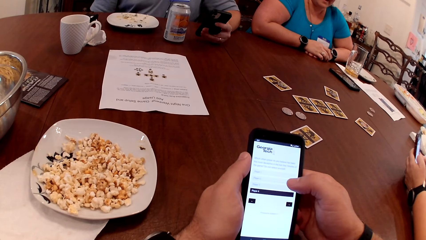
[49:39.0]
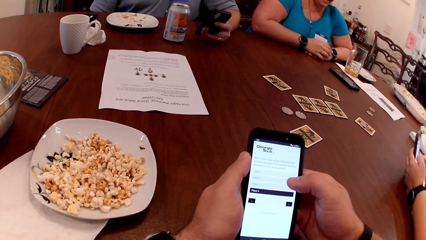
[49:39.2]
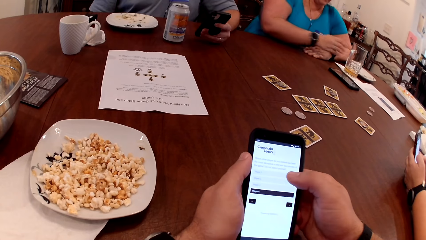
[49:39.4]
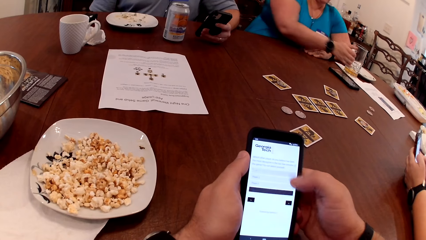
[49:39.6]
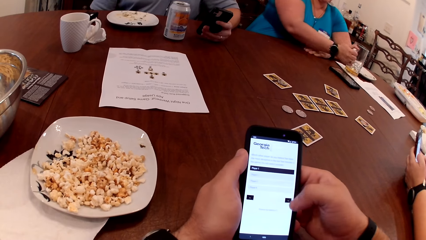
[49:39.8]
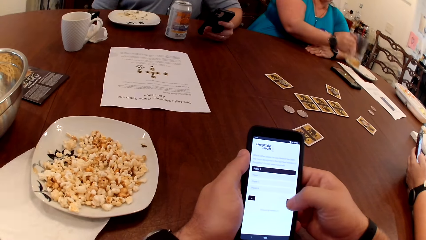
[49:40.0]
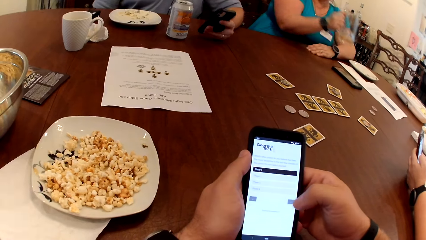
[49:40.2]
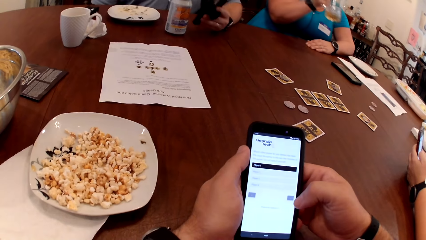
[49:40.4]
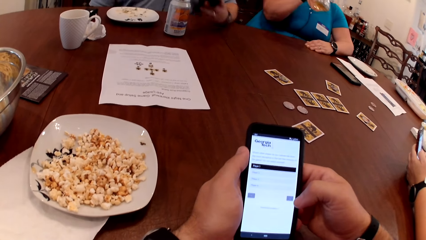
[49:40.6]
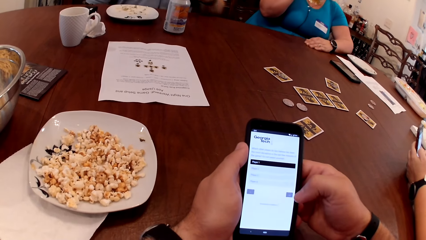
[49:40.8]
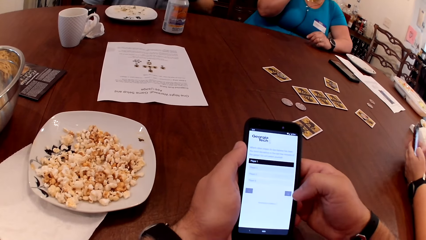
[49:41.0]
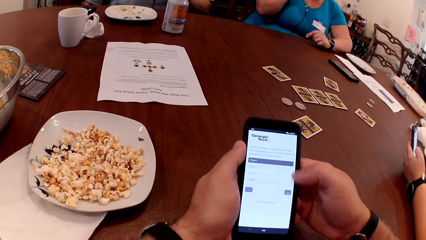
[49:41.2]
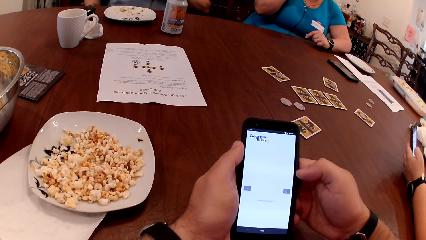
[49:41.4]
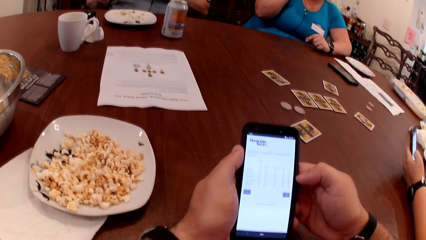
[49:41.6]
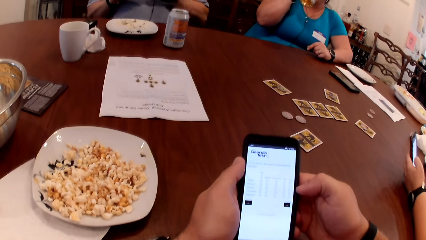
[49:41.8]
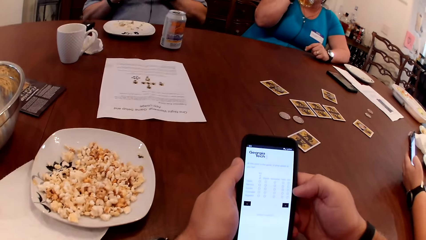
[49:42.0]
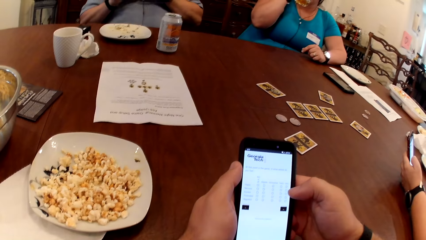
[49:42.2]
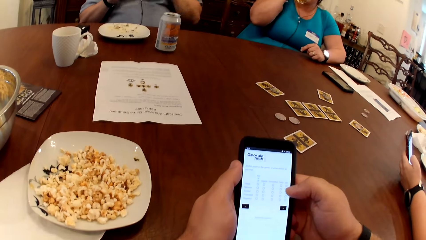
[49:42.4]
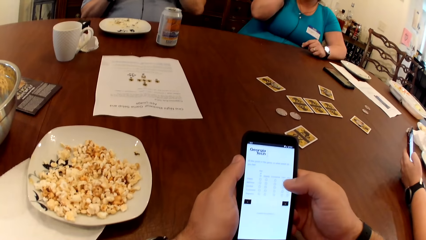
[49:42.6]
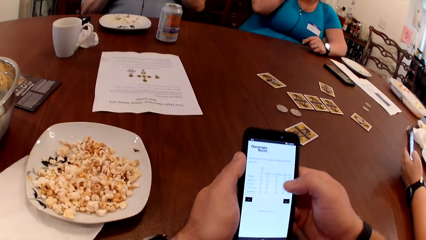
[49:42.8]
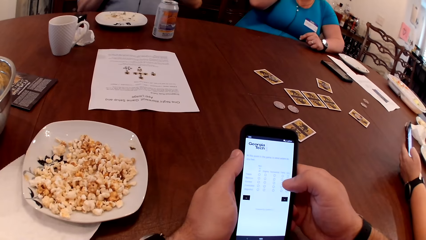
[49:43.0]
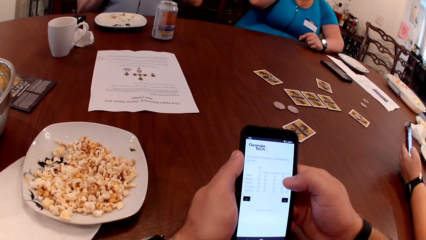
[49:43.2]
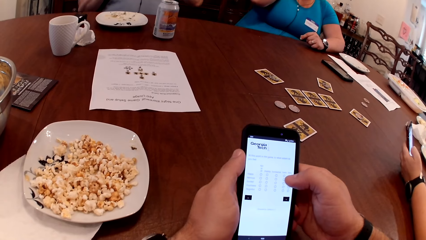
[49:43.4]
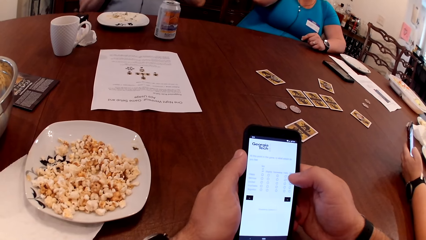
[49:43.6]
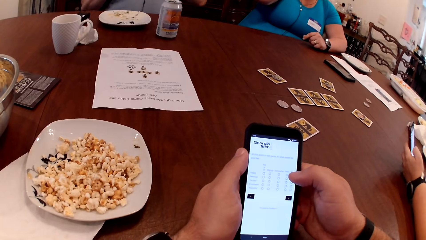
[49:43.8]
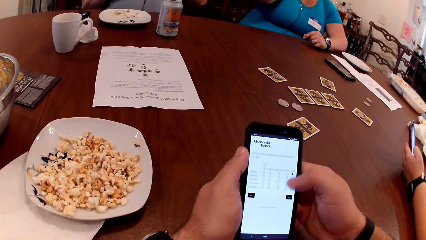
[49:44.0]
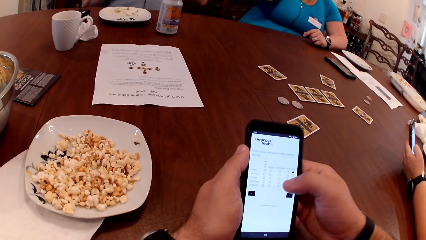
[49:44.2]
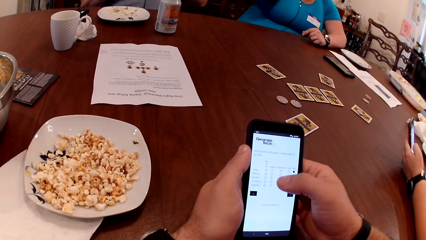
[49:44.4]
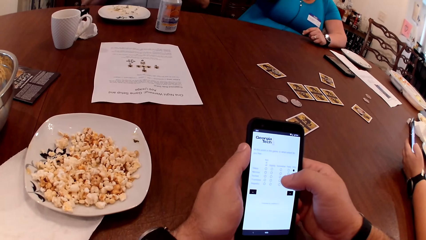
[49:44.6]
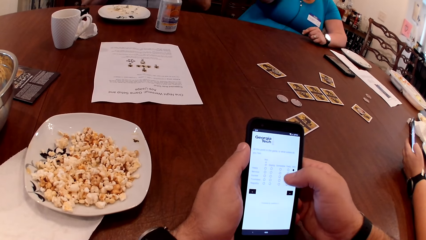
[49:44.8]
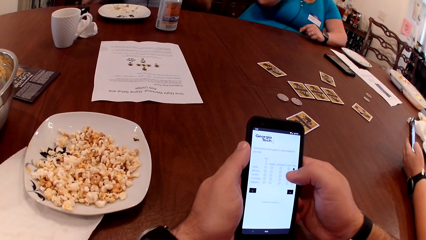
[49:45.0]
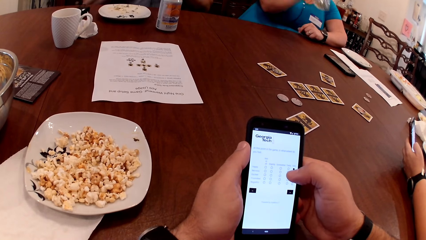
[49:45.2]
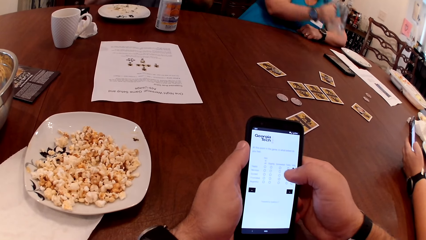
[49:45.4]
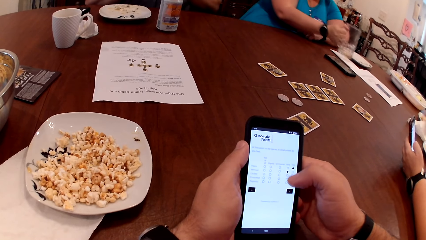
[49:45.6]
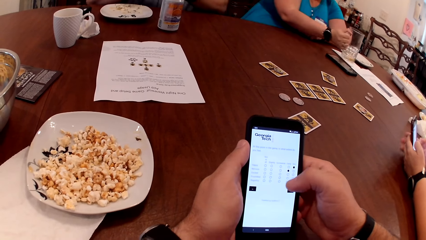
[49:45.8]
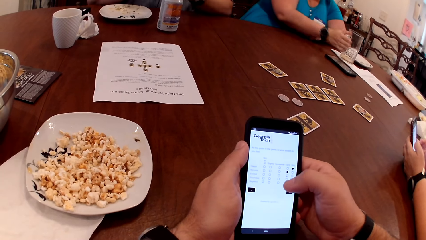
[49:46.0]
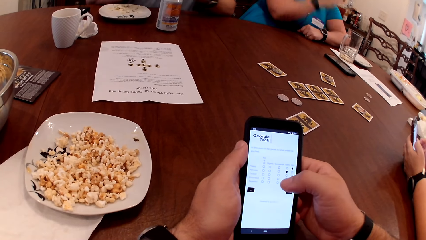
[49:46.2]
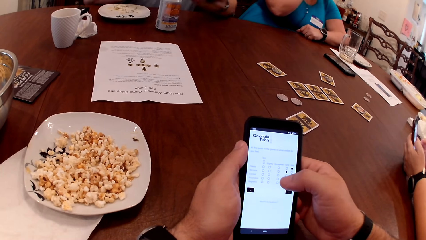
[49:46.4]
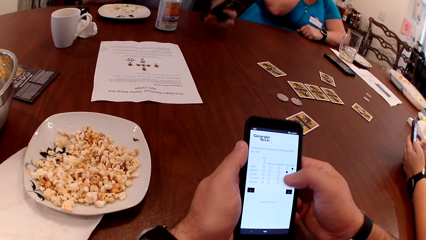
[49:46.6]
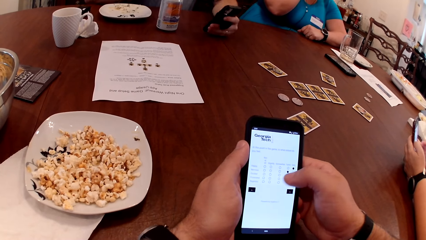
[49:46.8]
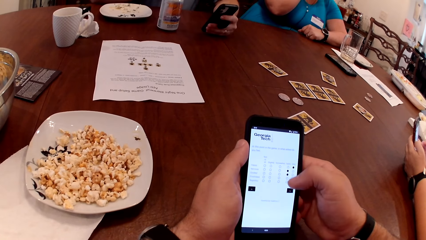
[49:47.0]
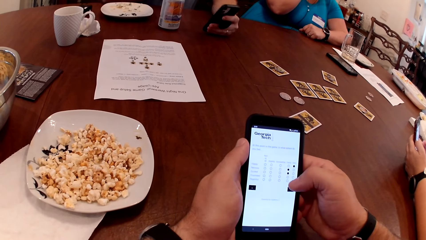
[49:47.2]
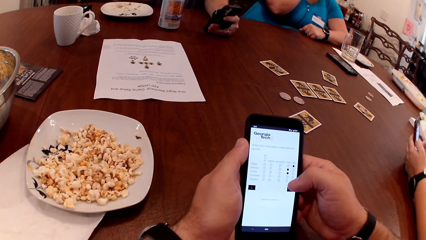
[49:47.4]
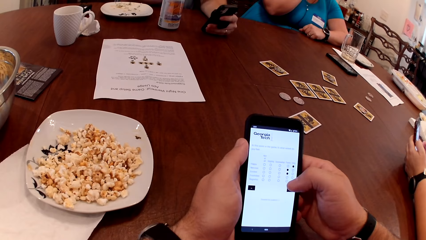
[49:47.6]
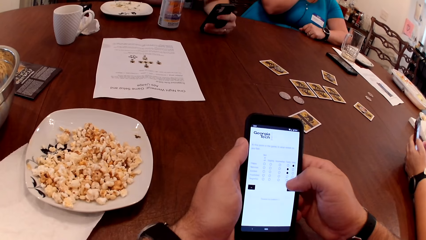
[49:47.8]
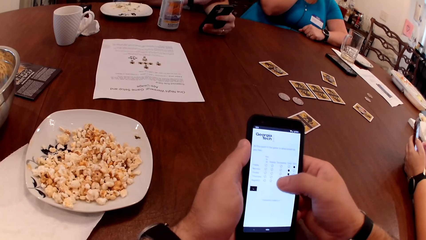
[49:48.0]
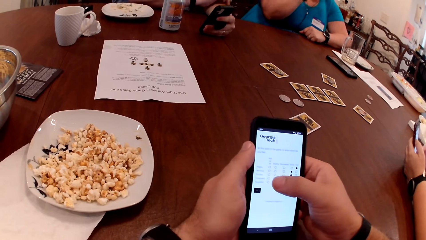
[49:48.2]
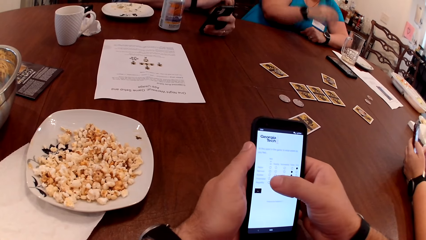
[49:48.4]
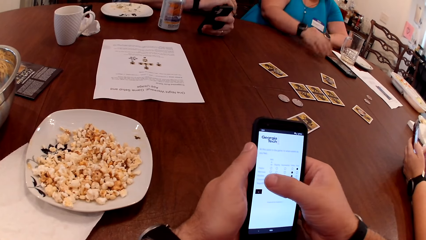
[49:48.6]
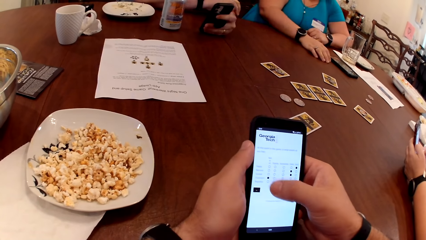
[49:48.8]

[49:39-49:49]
The woman picks the glass cup of beer from the table with her right hand, drinks from the glass cup of beer with her right hand, and drops the glass cup on the table with her right hand.

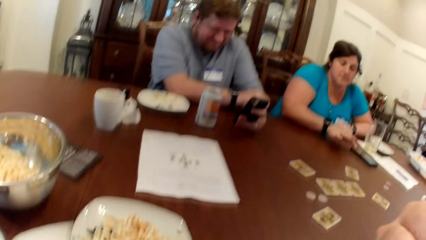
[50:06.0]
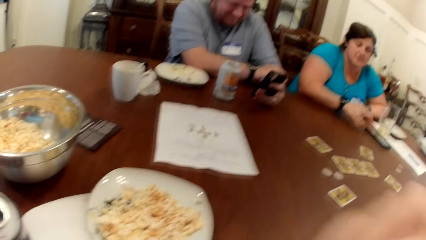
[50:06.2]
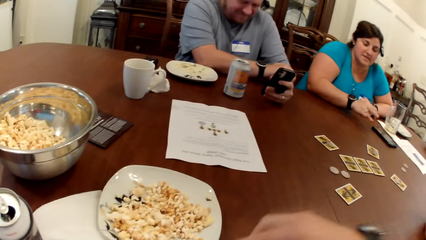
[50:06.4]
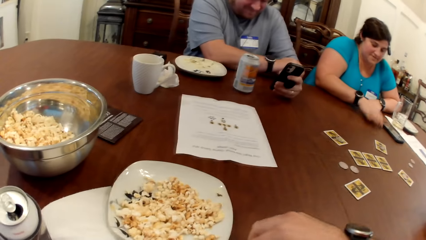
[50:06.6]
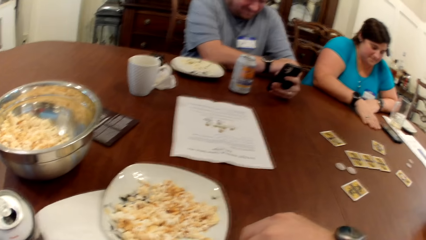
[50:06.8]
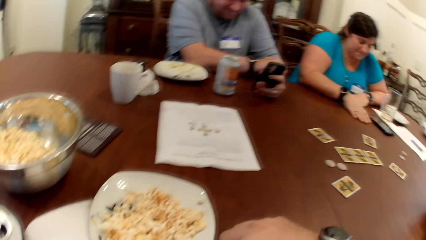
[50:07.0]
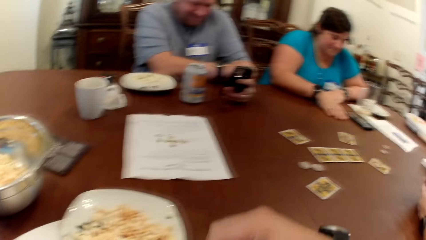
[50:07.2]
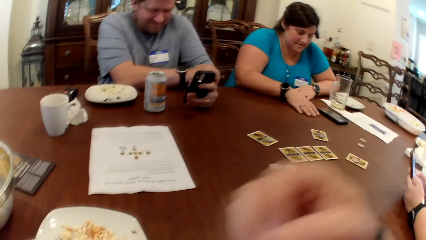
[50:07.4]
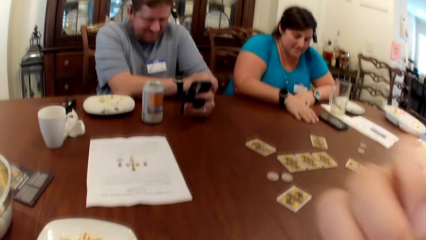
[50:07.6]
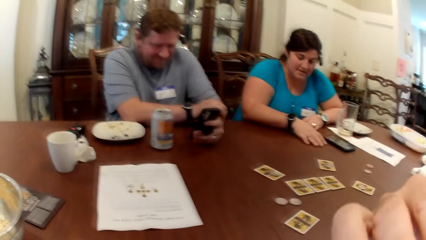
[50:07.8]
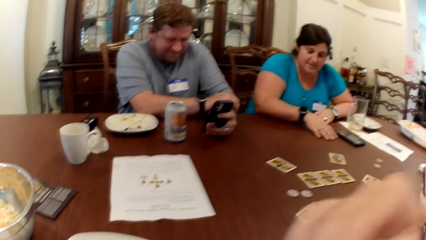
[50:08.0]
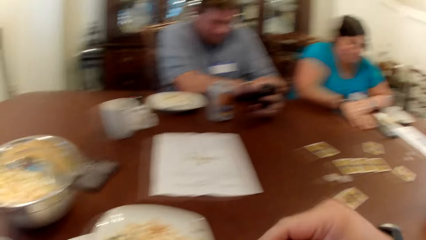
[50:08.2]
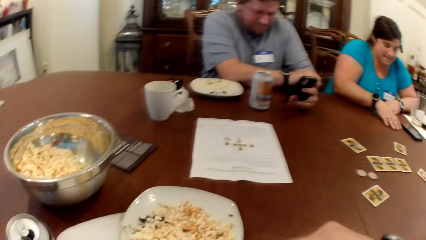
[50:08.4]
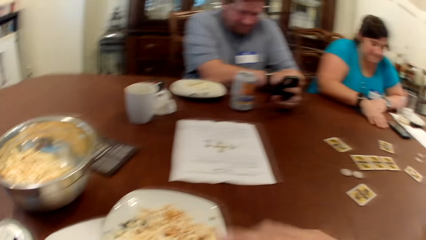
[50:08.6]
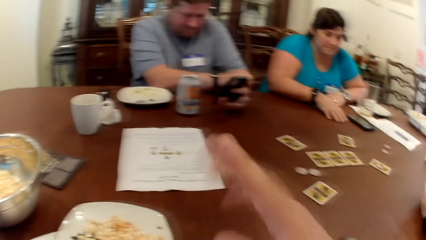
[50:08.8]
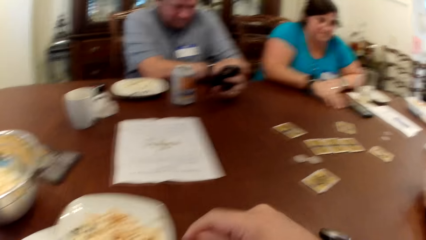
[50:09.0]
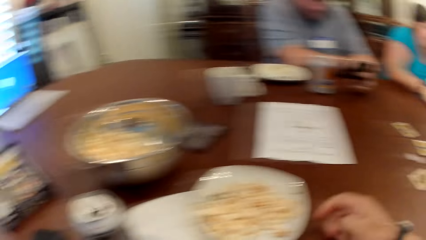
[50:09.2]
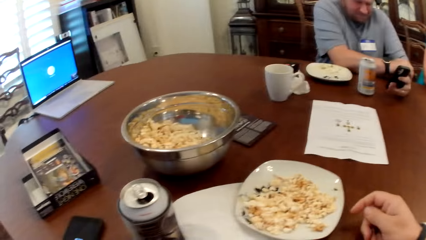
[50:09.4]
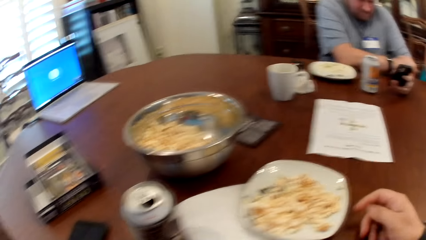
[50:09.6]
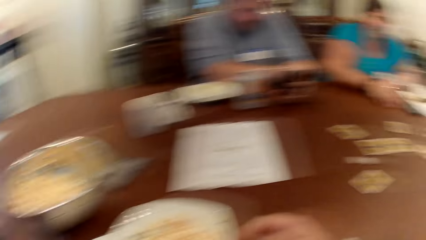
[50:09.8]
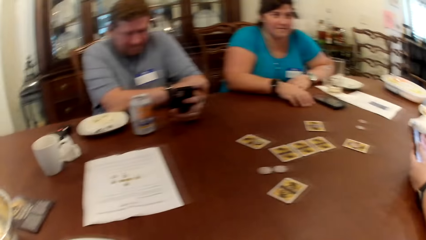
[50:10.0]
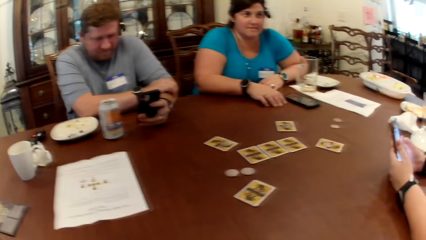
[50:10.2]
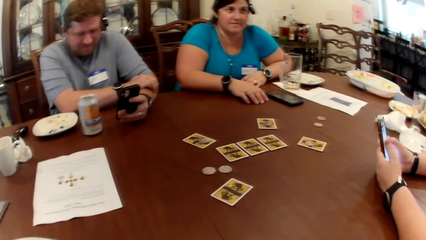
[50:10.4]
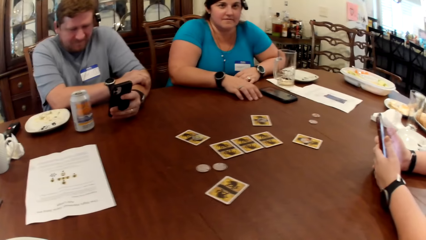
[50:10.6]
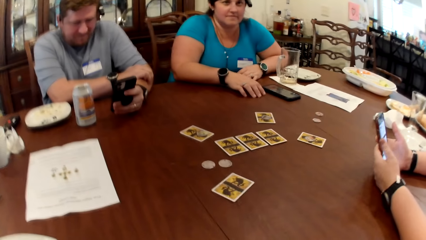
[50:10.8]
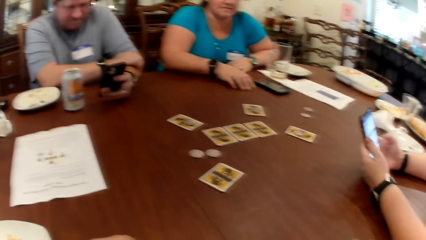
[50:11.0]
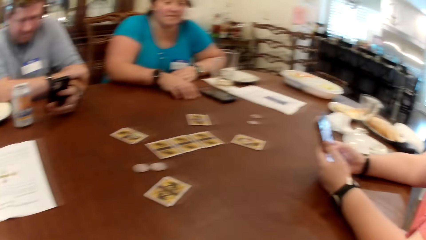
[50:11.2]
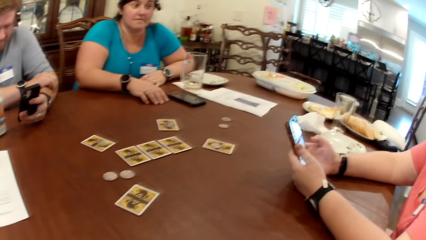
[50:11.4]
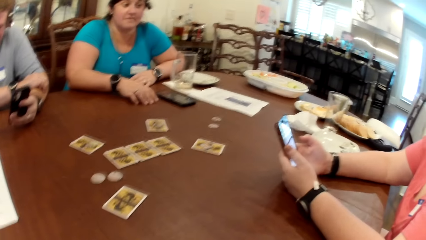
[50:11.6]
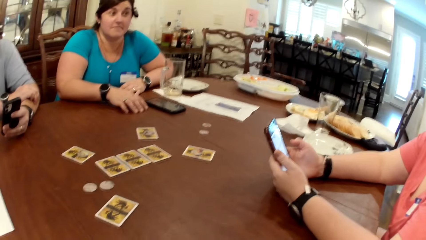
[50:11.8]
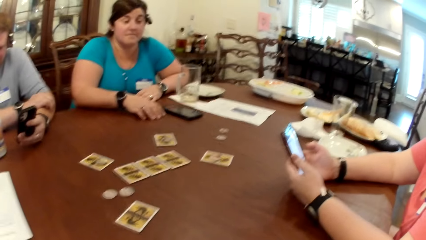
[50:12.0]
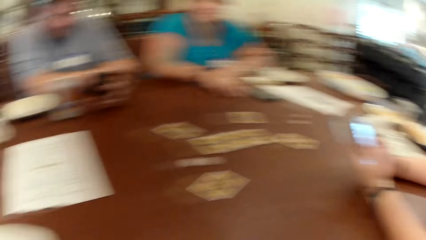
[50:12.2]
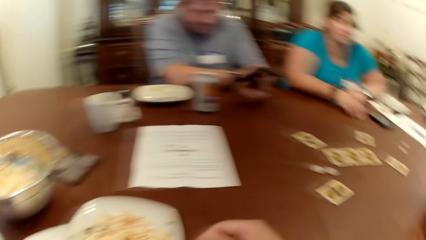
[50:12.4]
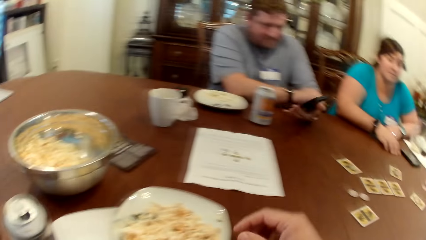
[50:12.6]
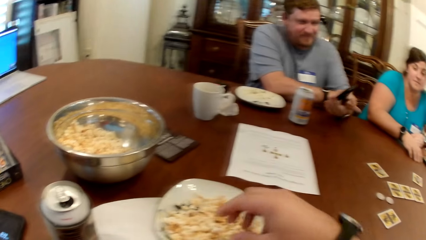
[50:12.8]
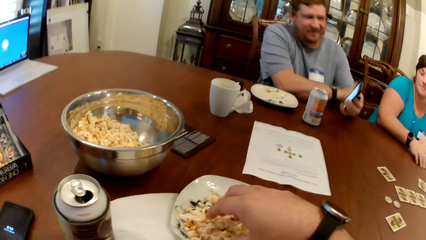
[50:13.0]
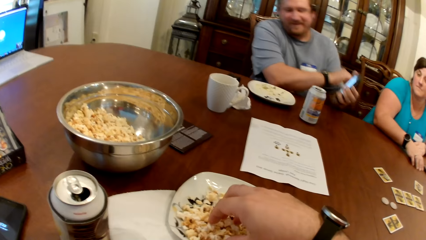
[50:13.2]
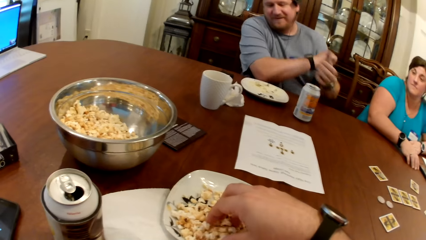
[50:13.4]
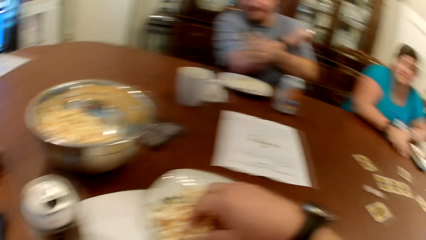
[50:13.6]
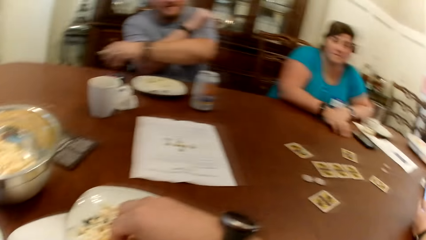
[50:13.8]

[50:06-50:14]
The camera wearer puts popcorn in his mouth. He looks around. He picks the popcorn with his right hand.
